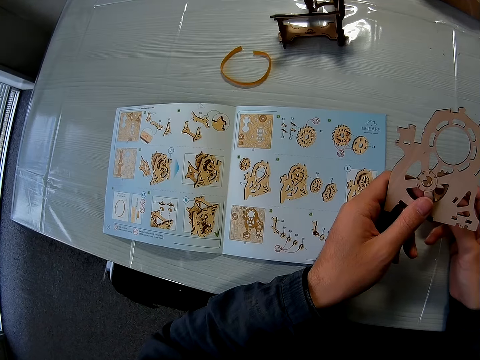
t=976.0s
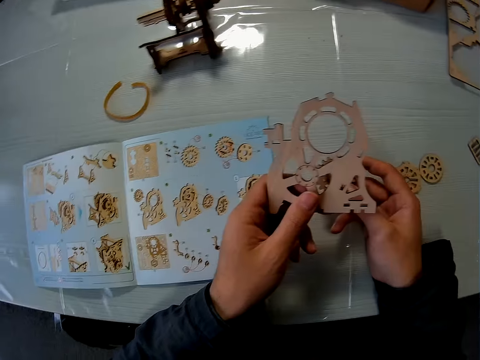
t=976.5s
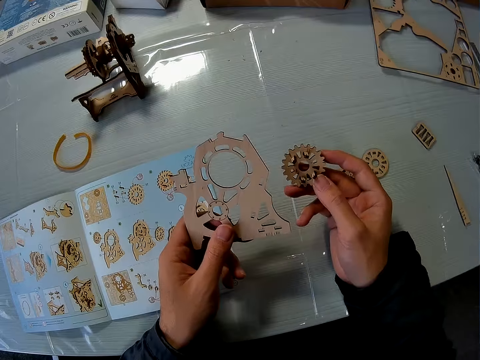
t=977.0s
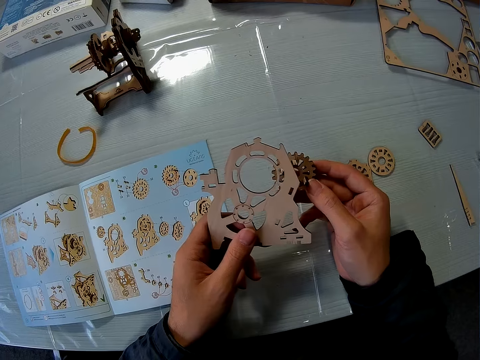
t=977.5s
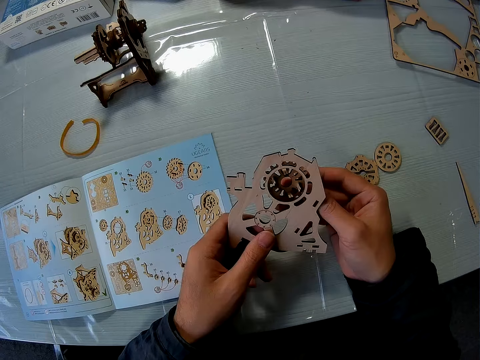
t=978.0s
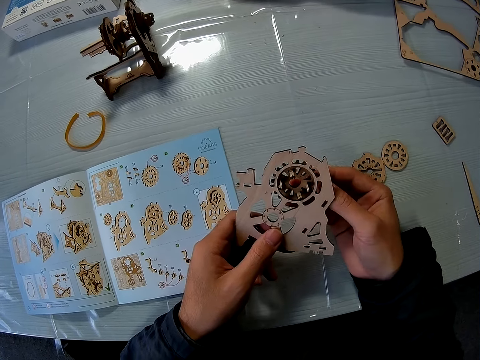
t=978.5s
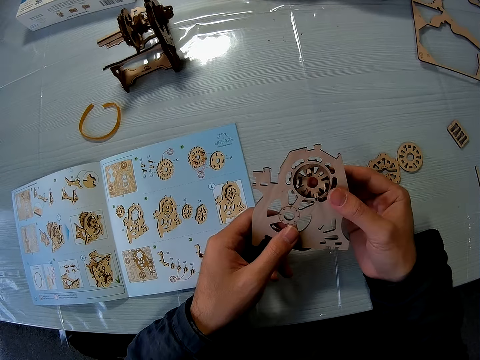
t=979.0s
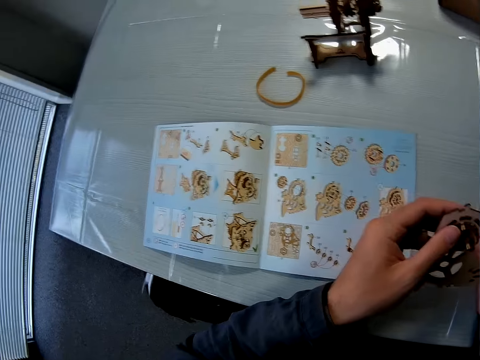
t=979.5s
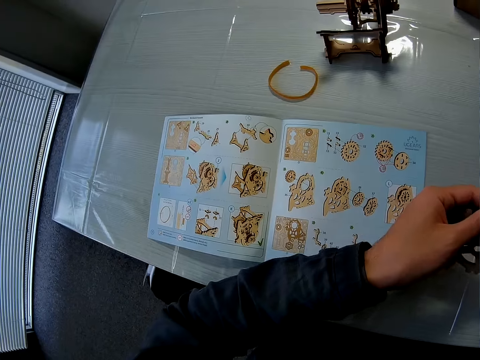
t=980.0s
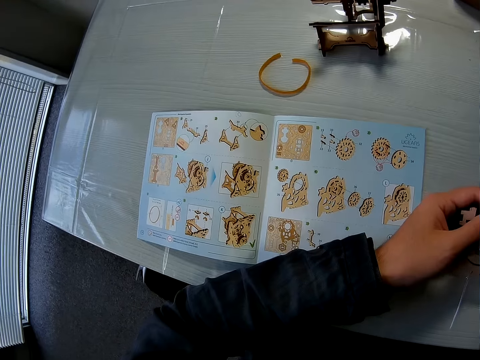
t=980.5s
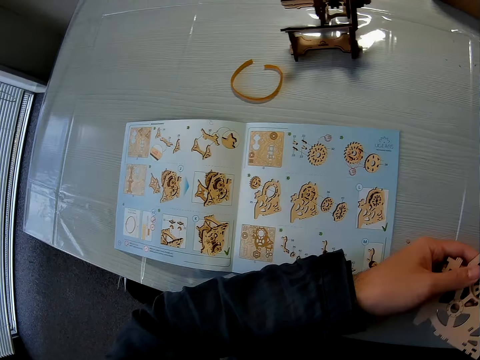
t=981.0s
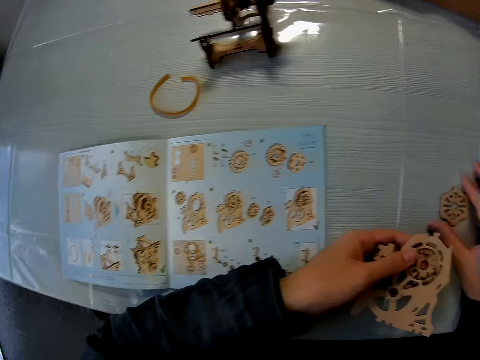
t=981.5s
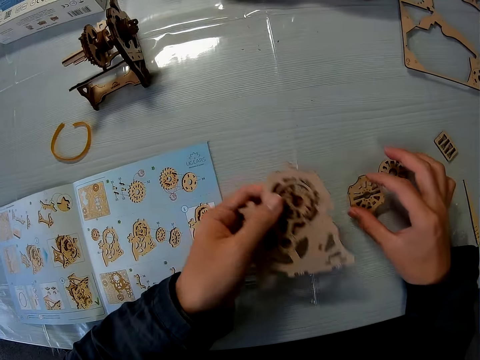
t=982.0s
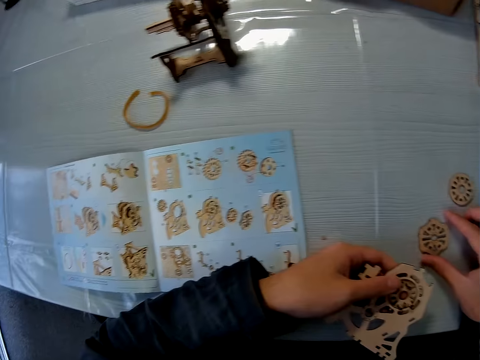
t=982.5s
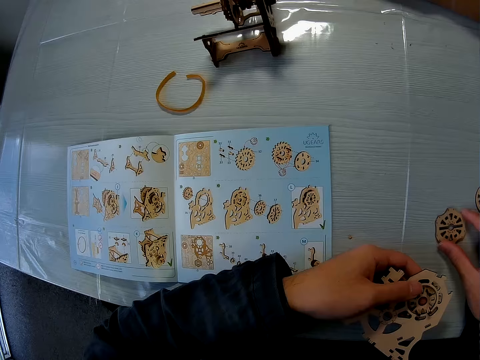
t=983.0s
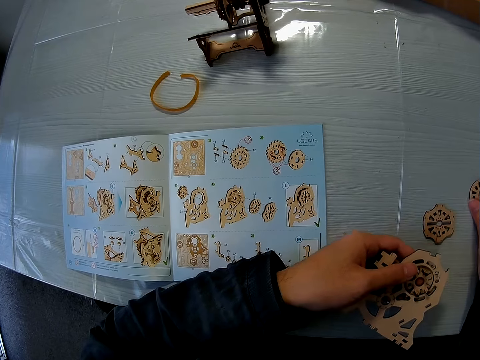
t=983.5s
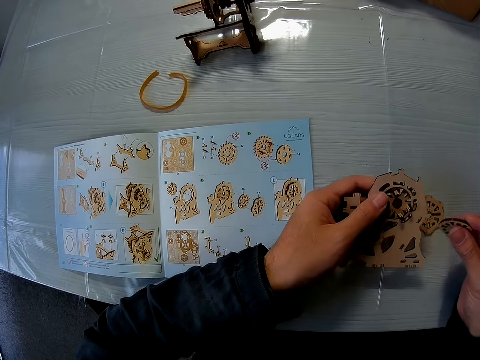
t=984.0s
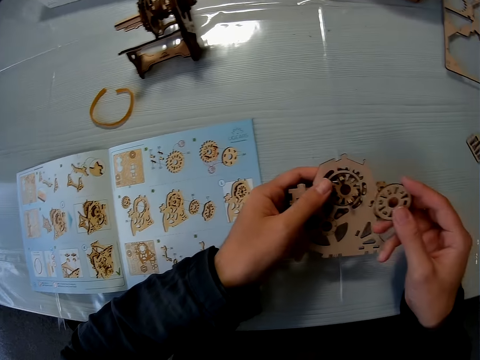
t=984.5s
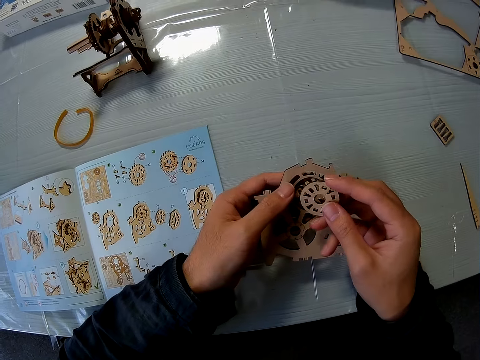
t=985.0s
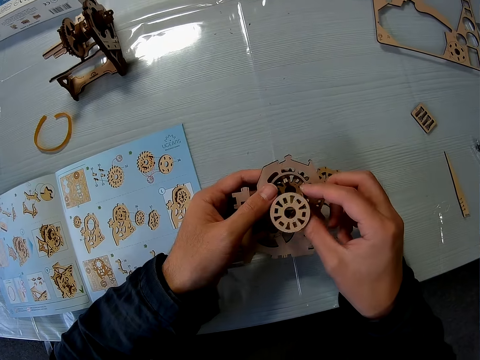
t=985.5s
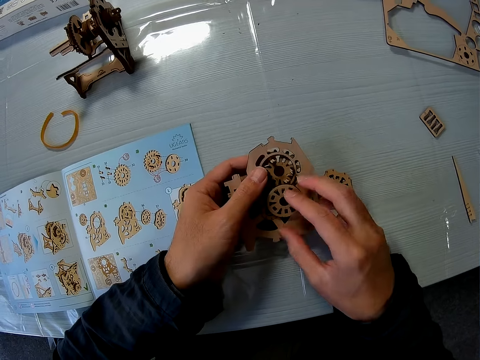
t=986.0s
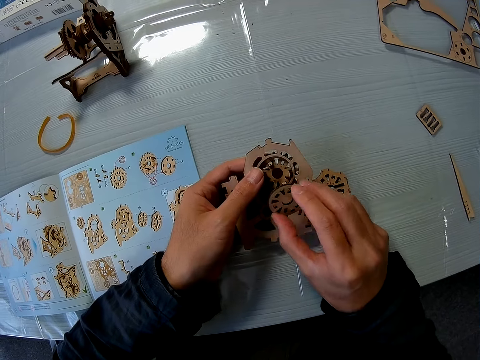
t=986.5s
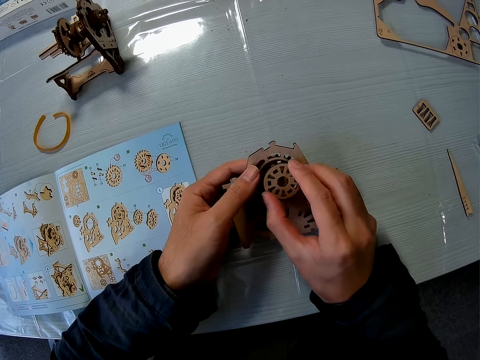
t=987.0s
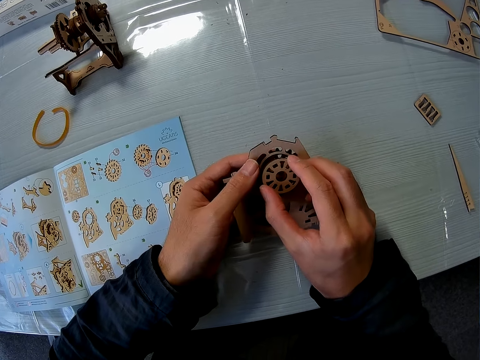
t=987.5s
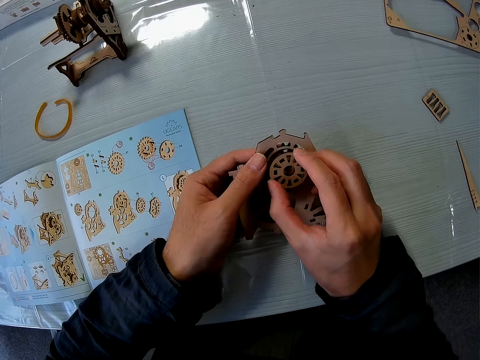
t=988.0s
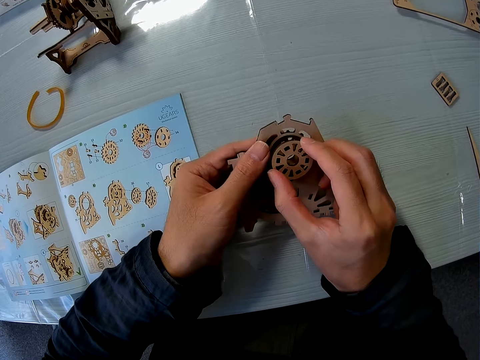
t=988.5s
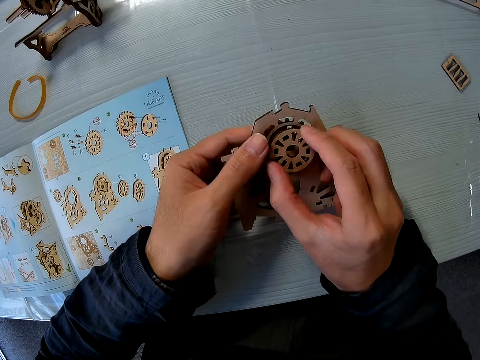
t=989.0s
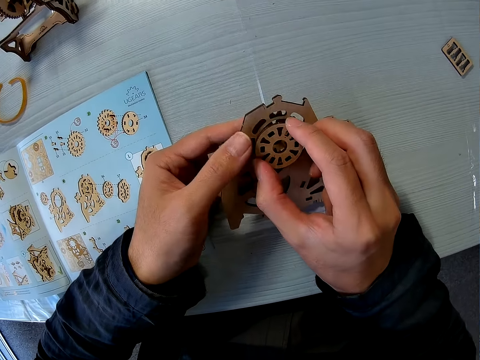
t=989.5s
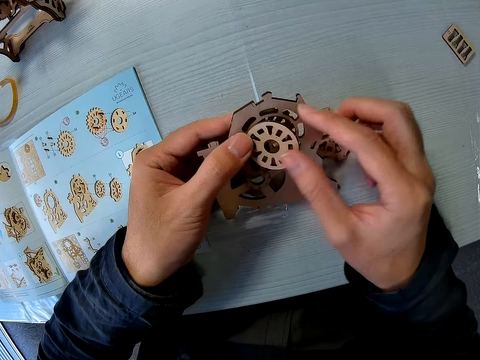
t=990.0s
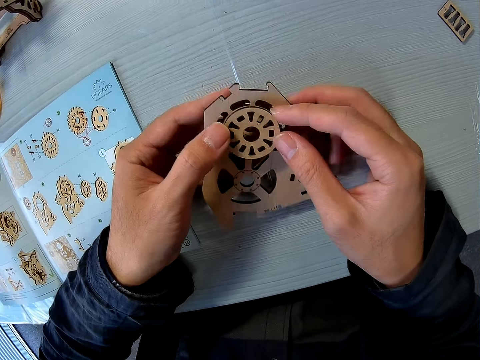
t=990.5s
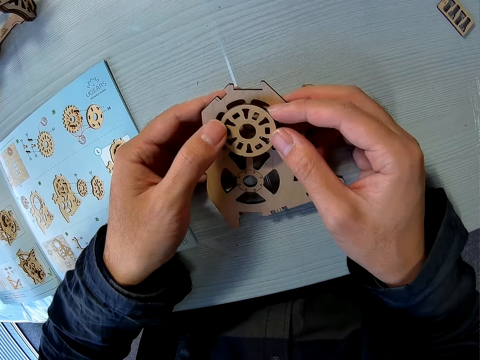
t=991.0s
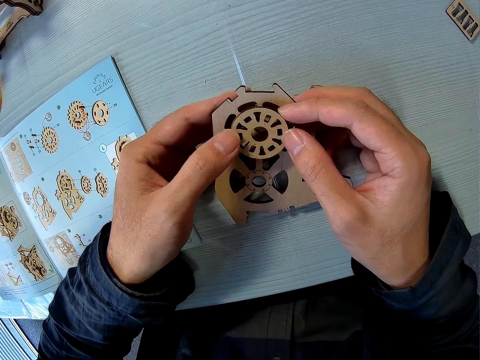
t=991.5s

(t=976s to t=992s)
The camera wearer connects the wooden gear bearing on the model piece. He moves another puzzle piece on the table. He picks up the wooden gear bearing from the cutting mat, places the wooden gear bearing on the cutting mat and moves the wooden gear bearing on the cutting mat. He picks up the wooden gear bearing from the cutting mat. He looks at the wooden gear bearing. He drops the wooden gear bearing on the model piece in his hand. He picks up the wooden gear bearing from the model piece. He fixes the wooden gear bearing on the model piece with both hands.

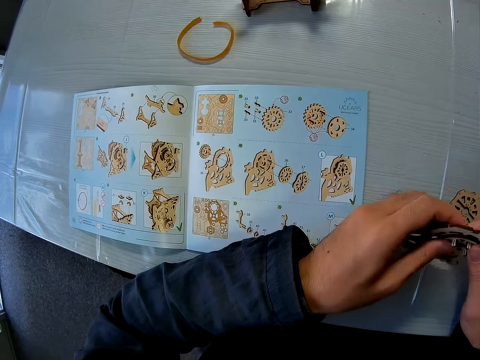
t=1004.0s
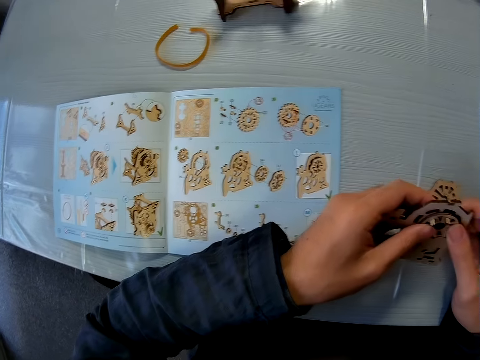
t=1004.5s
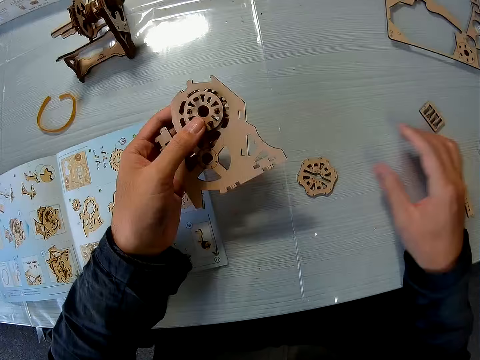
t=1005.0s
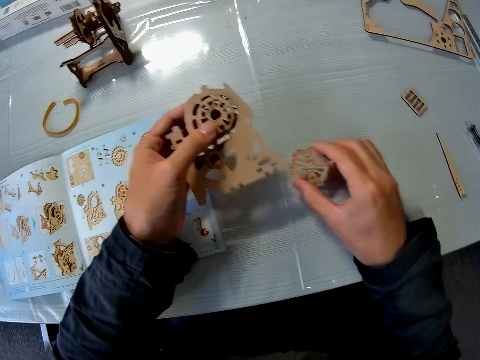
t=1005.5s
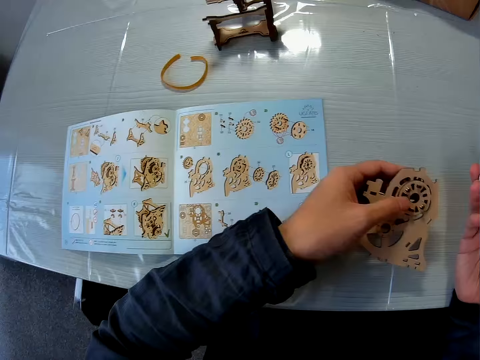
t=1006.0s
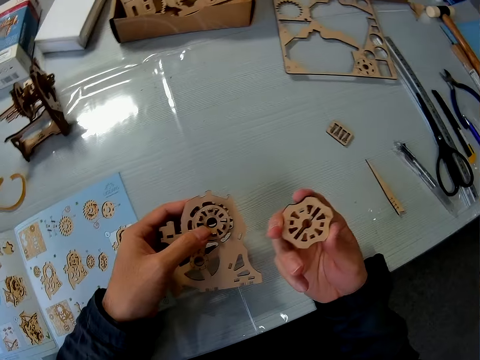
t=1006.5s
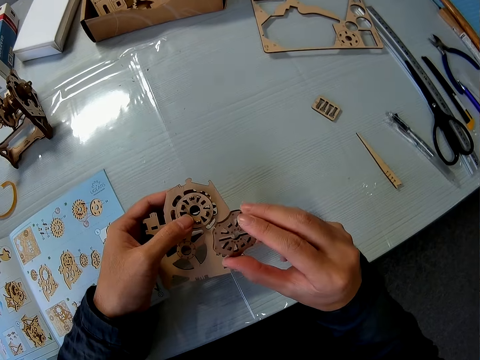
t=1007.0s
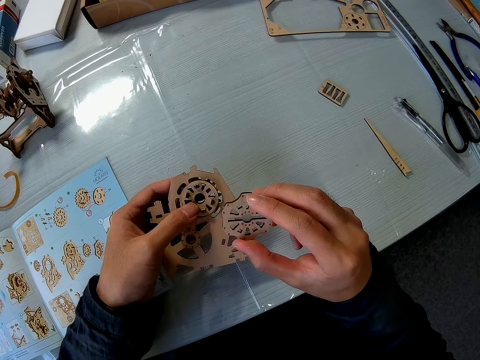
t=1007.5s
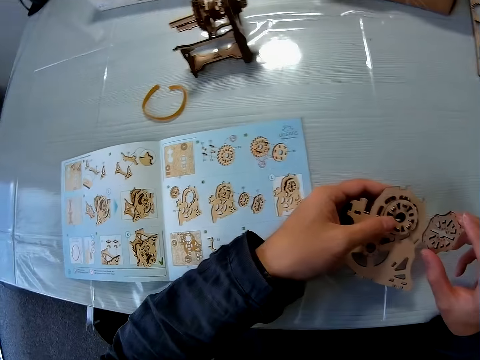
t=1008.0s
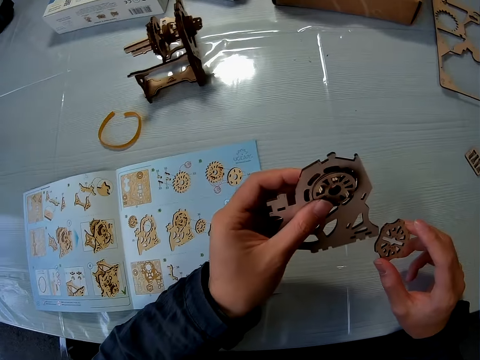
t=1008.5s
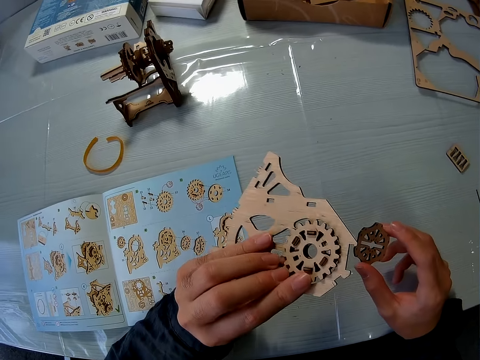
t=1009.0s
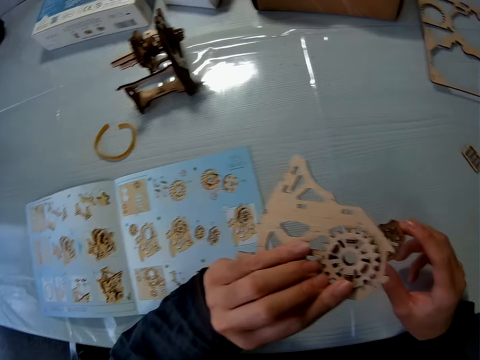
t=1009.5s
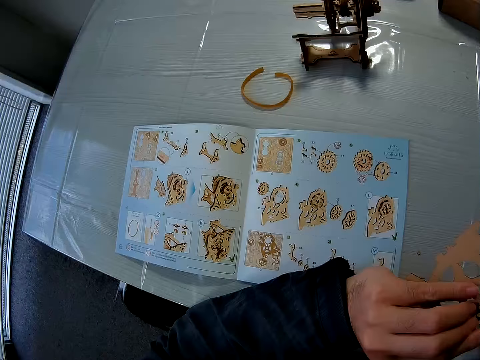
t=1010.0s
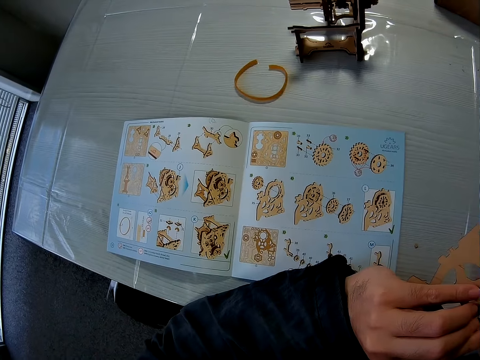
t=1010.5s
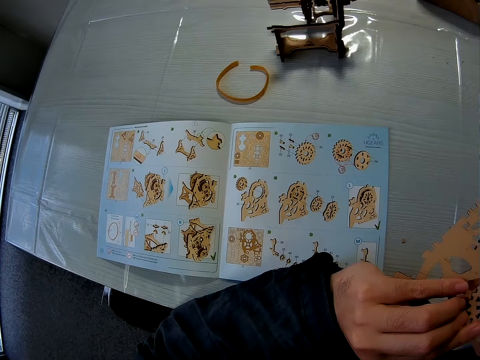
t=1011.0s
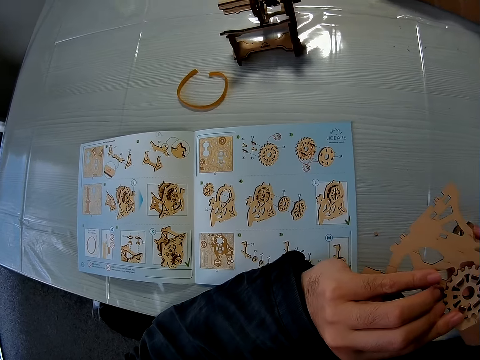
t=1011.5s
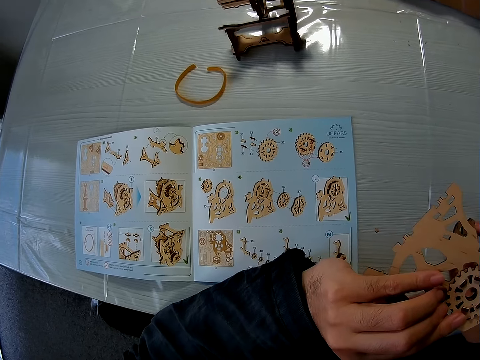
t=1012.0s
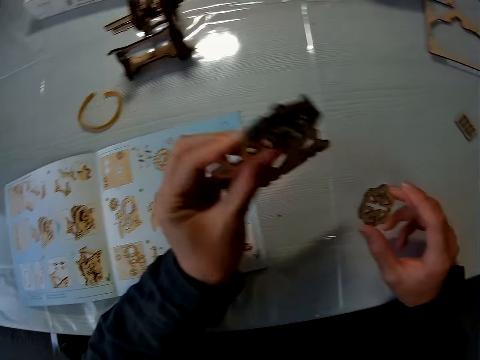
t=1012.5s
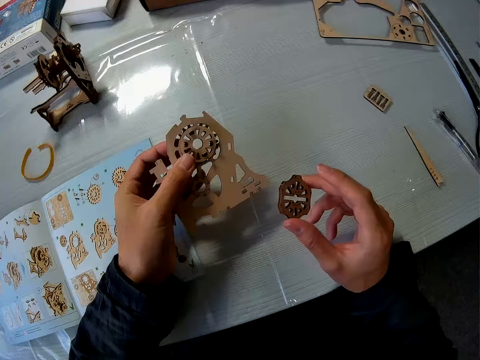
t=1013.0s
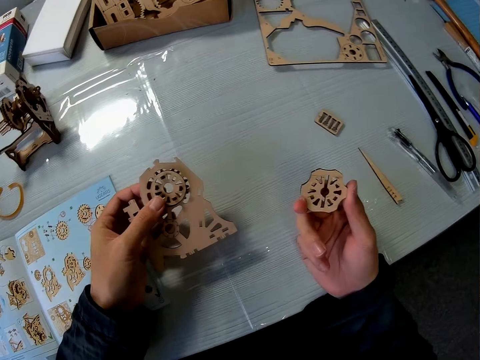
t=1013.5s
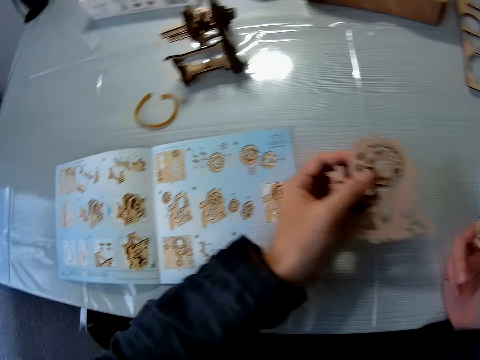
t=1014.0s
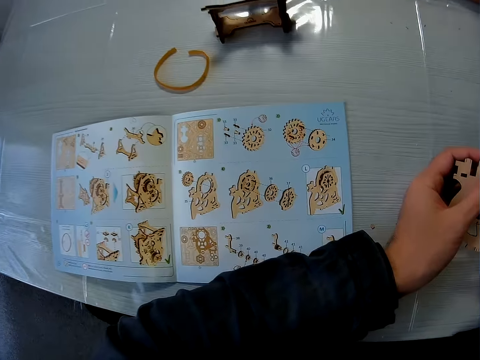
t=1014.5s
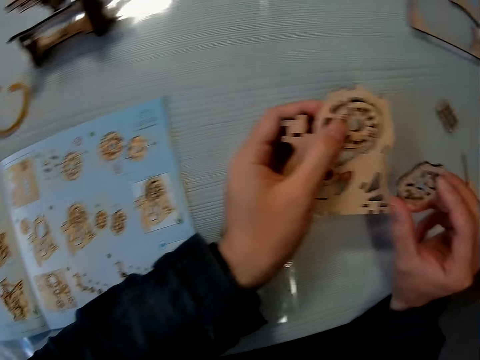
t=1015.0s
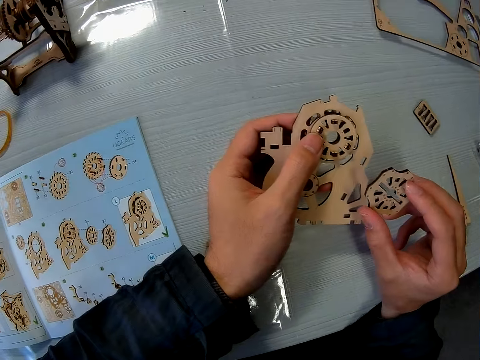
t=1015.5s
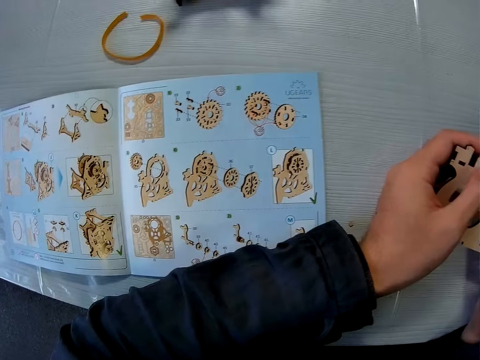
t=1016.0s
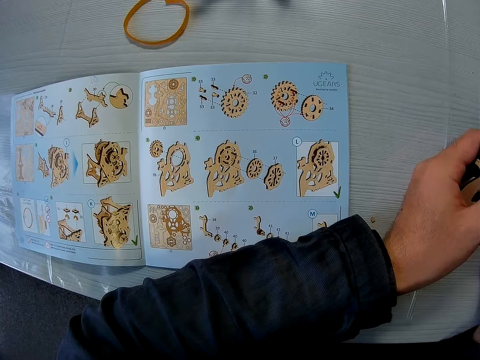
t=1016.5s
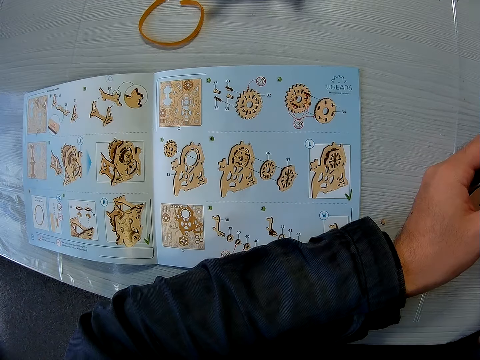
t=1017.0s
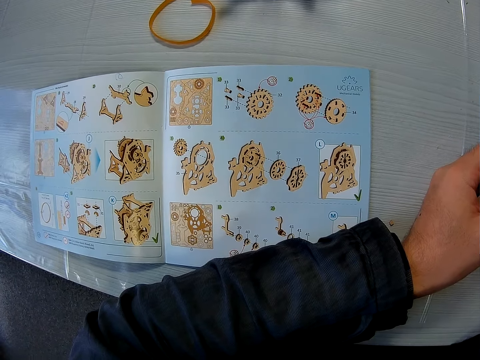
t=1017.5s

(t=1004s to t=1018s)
The camera wearer looks towards the instruction manual on the table. He passes the joined puzzle pieces to his left hand. He picks up another puzzle piece or wooden gear bearing from the table. He looks towards the instruction manual on the table briefly. He looks at the wooden gear bearing in his right hand. He examines the joined puzzle pieces or model piece in his left hand. He looks at the manual book. He looks at the model piece and the wooden gear bearing in his hands. He looks towards the instruction manual on the table briefly. He looks at the model piece and the wooden gear bearing in his hands. He looks towards the instruction manual on the table briefly.
